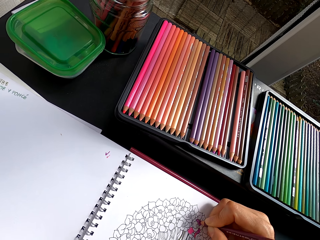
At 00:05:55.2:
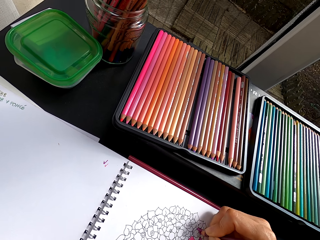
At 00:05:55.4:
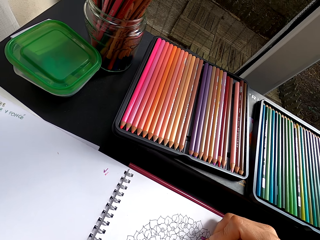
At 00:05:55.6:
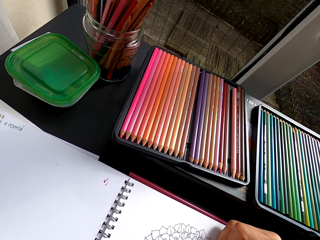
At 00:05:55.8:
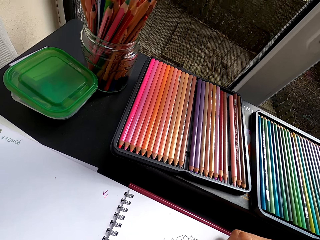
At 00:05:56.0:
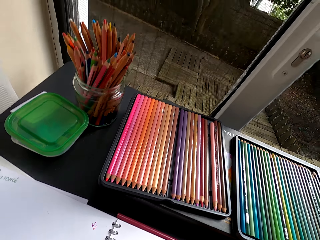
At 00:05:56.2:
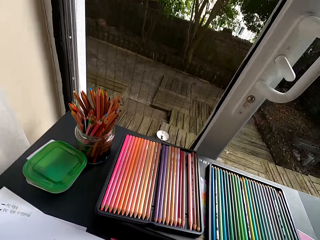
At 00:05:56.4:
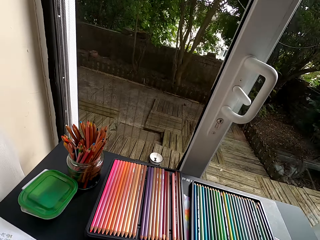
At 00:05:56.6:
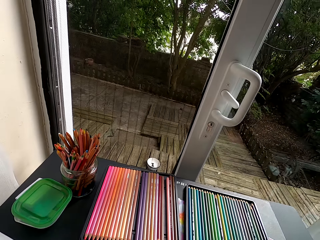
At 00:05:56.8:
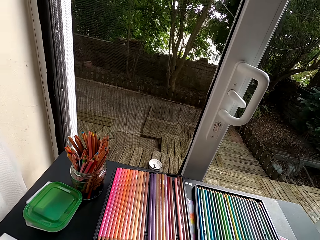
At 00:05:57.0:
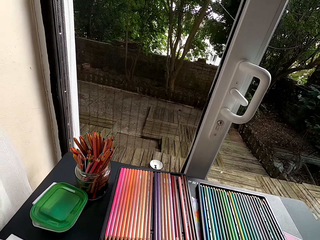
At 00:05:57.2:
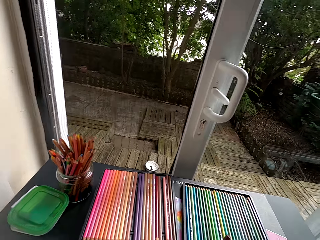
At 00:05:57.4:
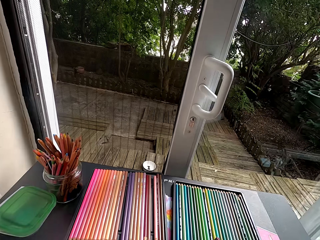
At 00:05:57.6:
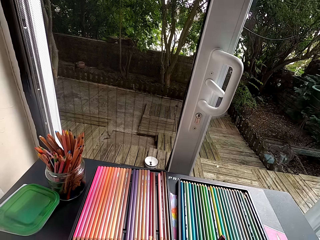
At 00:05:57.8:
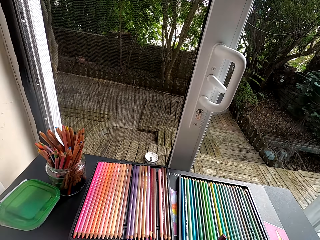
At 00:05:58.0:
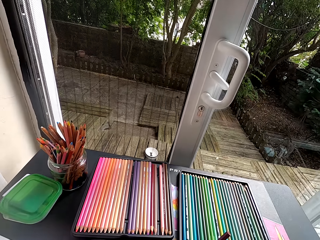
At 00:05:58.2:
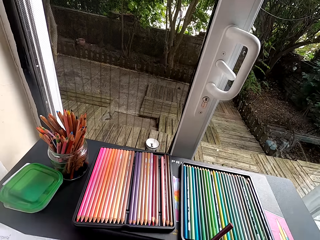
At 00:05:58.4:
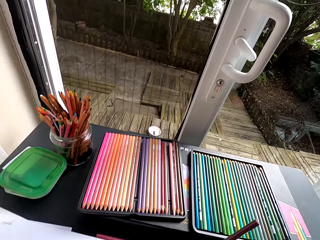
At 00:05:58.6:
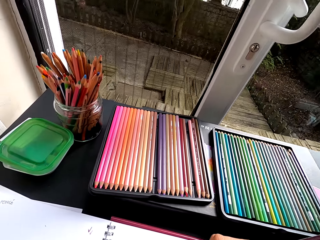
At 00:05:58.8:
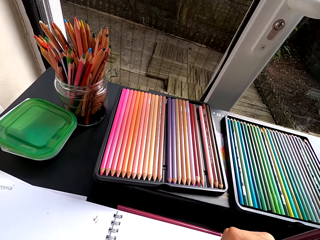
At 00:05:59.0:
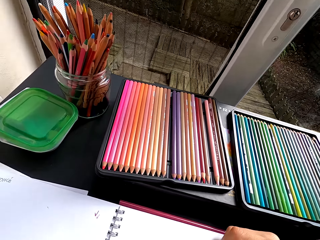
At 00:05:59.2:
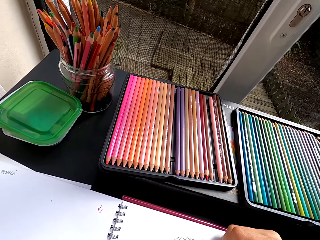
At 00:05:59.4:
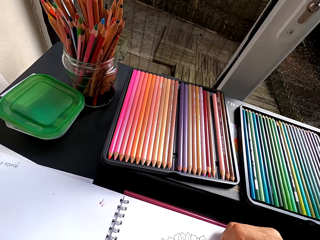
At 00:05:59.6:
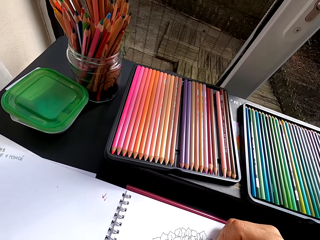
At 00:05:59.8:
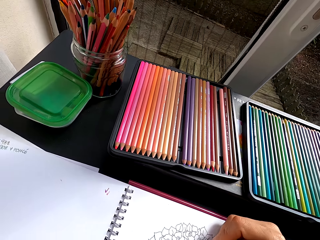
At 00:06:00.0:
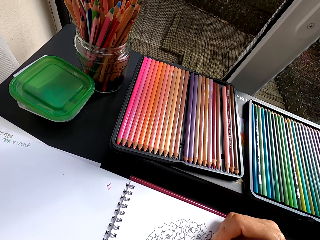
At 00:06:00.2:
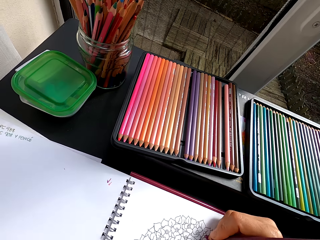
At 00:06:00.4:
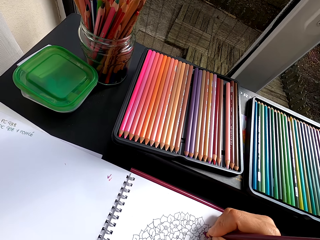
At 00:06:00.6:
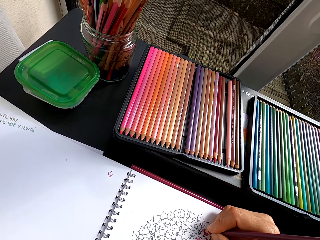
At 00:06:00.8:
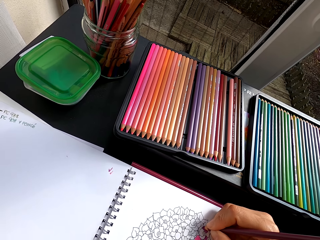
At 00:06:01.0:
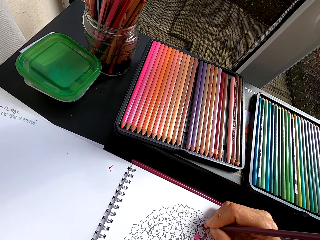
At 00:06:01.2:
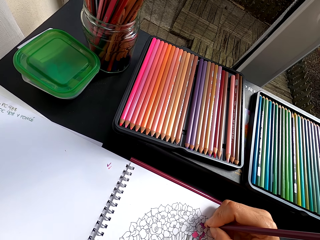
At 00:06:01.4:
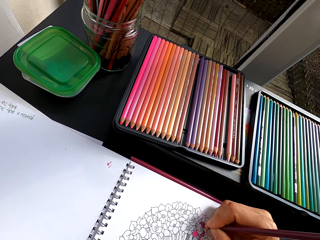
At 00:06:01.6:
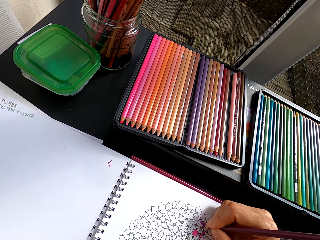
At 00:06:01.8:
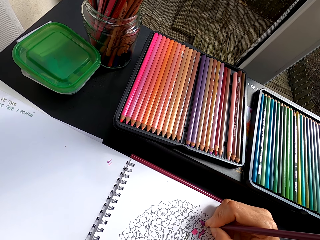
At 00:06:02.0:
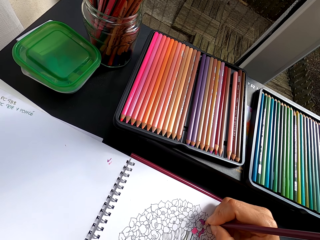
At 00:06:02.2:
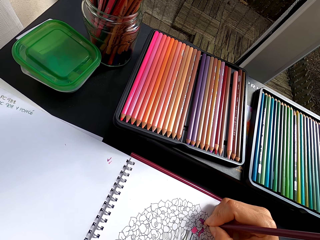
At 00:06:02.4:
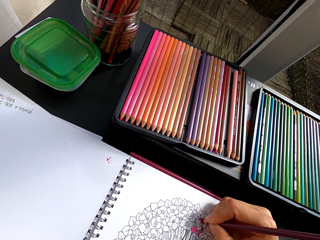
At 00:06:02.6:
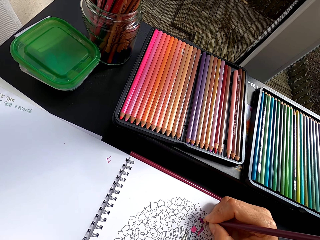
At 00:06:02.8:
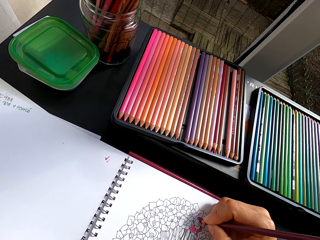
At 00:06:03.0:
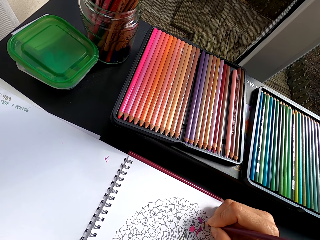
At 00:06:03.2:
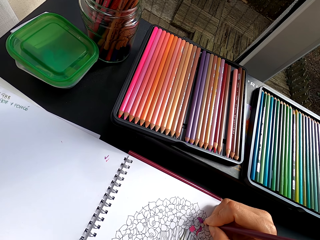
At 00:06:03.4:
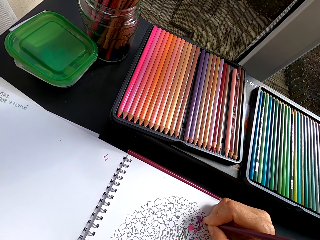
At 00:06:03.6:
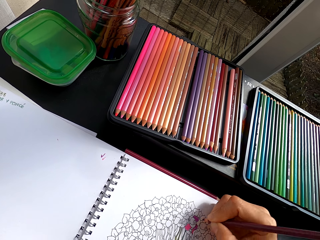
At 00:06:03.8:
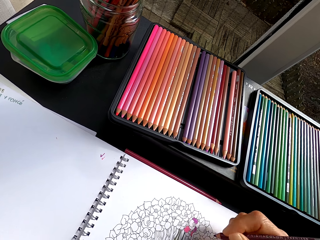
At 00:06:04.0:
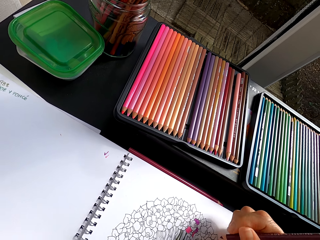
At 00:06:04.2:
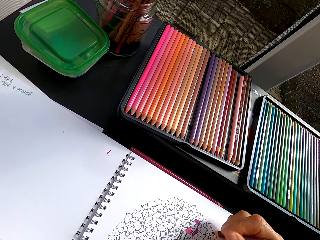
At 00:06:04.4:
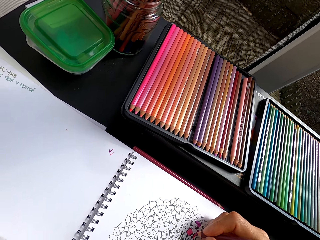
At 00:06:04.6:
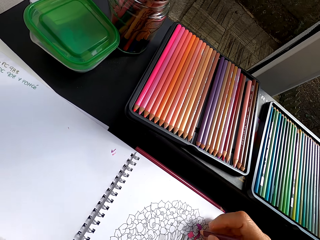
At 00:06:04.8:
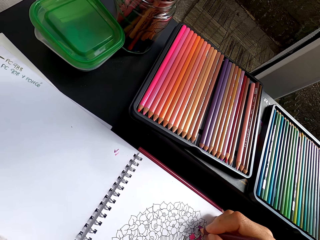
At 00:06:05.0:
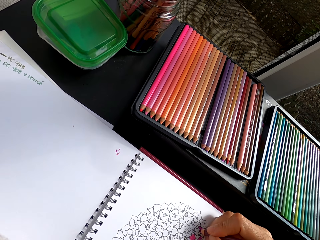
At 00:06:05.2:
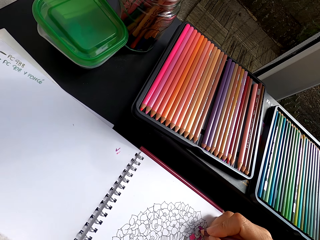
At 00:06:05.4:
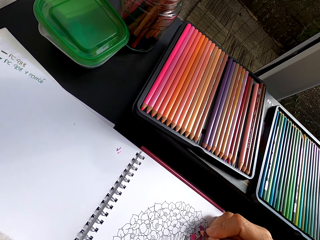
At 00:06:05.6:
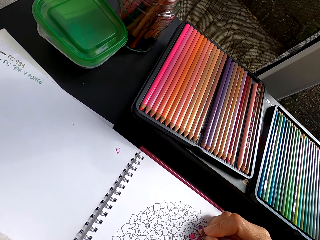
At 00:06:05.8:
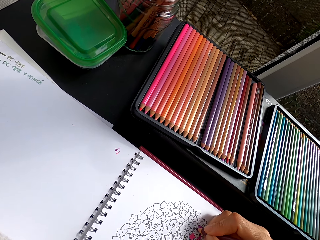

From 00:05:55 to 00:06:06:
The camera wearer looks around. They stare at the pencil crayons on the table. They color a drawing.

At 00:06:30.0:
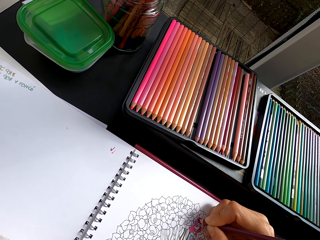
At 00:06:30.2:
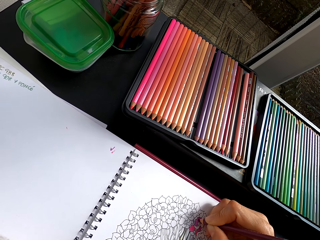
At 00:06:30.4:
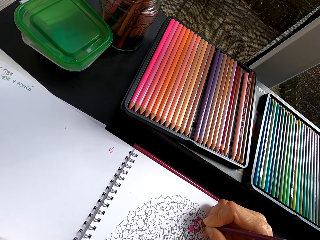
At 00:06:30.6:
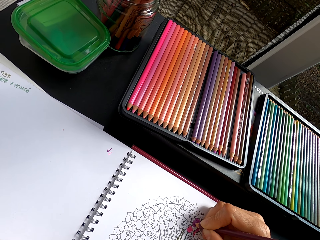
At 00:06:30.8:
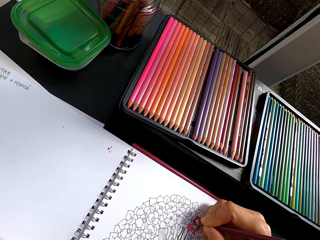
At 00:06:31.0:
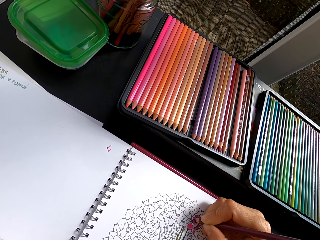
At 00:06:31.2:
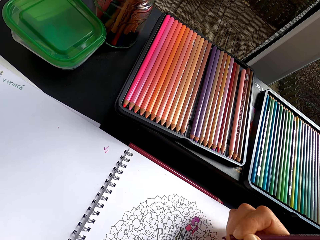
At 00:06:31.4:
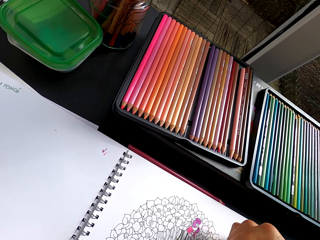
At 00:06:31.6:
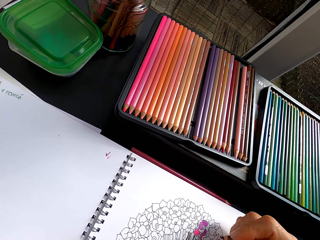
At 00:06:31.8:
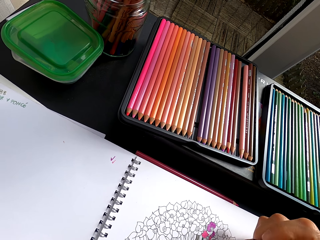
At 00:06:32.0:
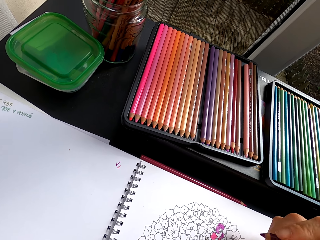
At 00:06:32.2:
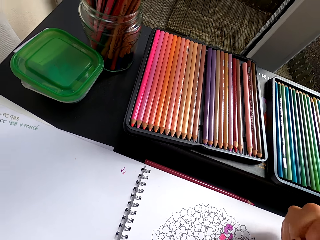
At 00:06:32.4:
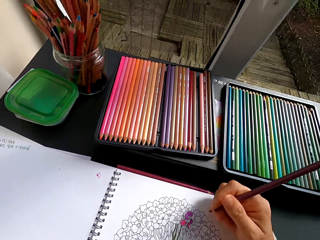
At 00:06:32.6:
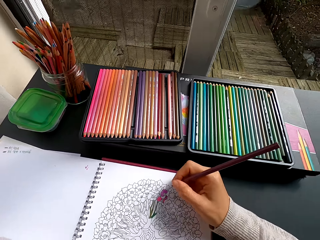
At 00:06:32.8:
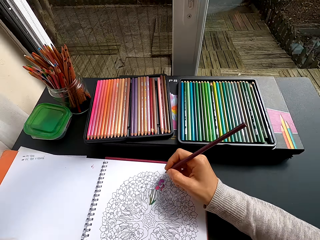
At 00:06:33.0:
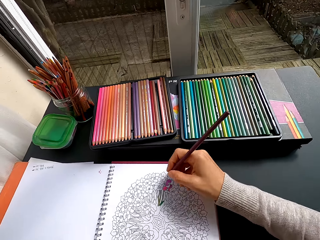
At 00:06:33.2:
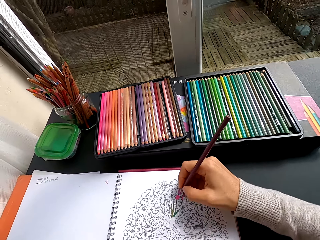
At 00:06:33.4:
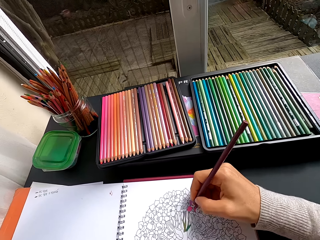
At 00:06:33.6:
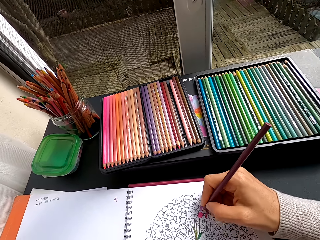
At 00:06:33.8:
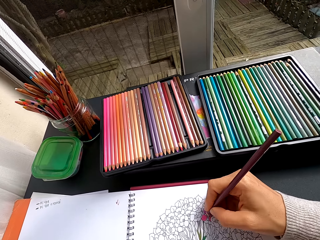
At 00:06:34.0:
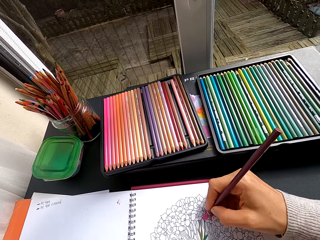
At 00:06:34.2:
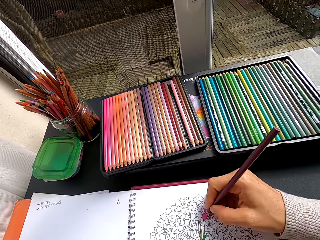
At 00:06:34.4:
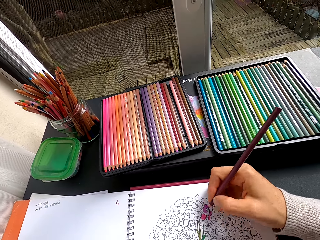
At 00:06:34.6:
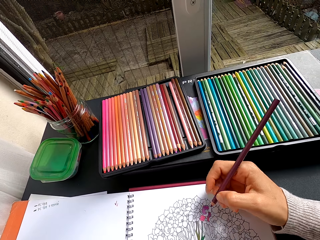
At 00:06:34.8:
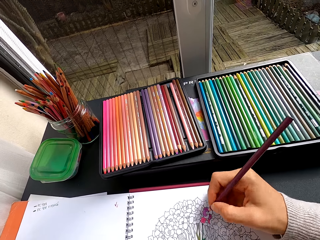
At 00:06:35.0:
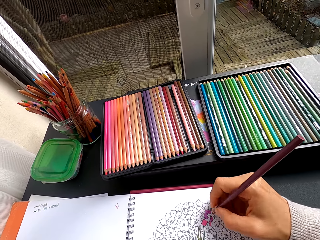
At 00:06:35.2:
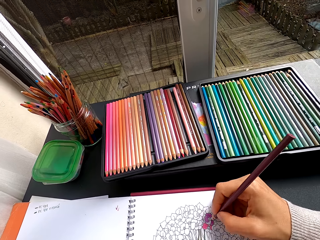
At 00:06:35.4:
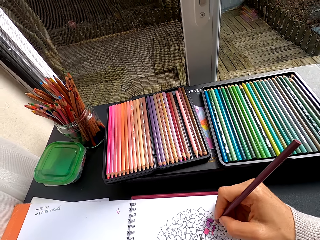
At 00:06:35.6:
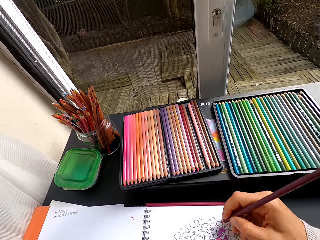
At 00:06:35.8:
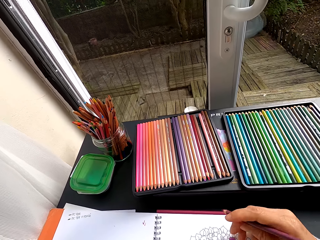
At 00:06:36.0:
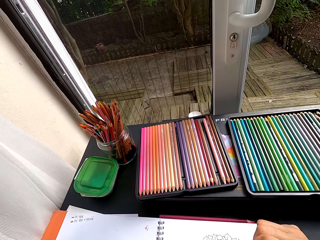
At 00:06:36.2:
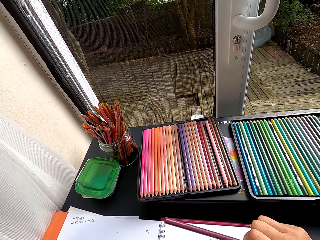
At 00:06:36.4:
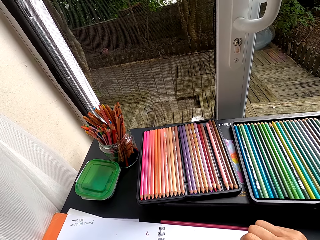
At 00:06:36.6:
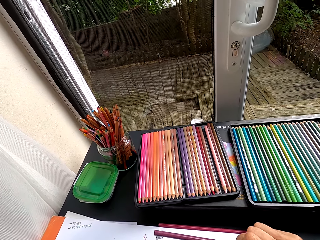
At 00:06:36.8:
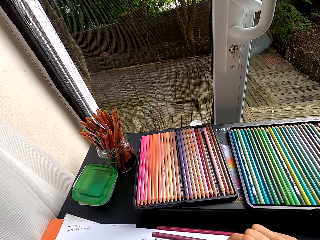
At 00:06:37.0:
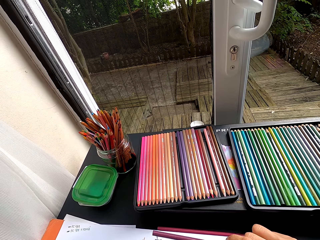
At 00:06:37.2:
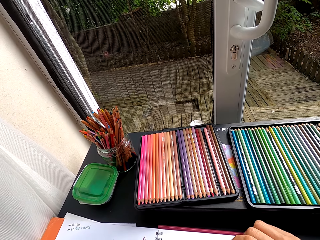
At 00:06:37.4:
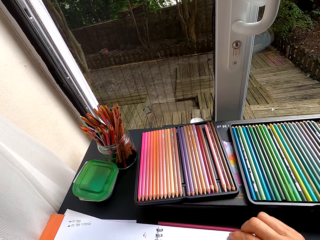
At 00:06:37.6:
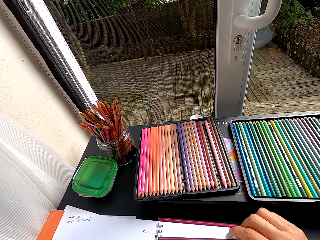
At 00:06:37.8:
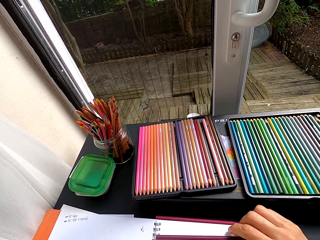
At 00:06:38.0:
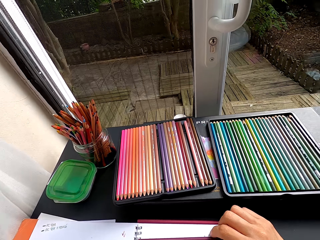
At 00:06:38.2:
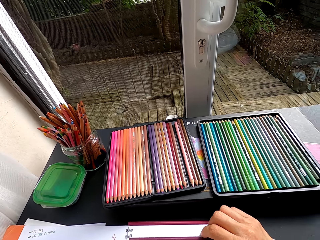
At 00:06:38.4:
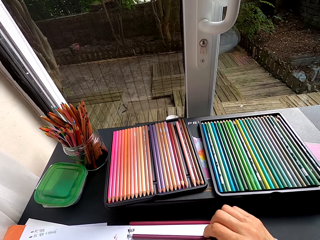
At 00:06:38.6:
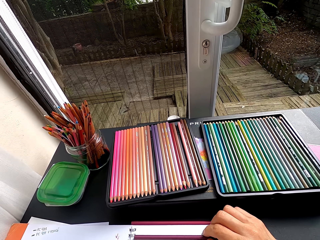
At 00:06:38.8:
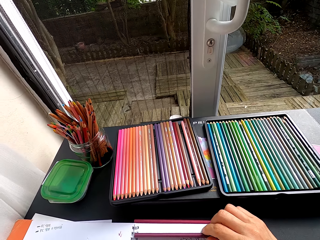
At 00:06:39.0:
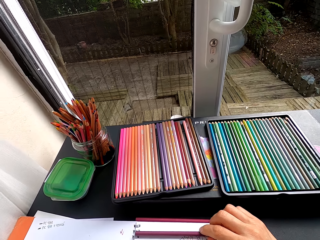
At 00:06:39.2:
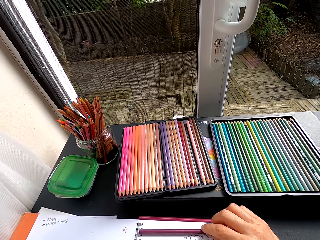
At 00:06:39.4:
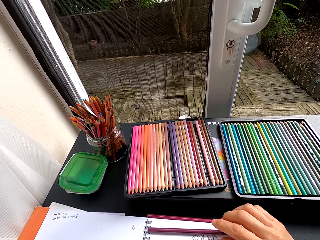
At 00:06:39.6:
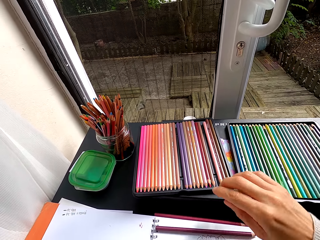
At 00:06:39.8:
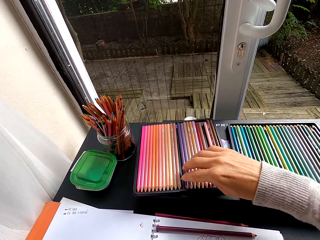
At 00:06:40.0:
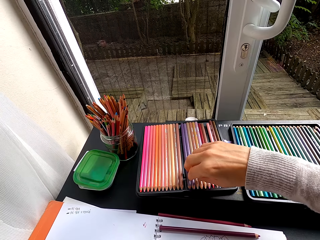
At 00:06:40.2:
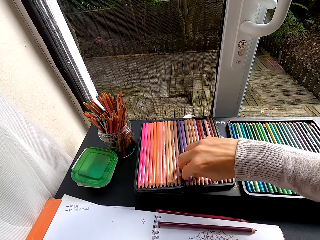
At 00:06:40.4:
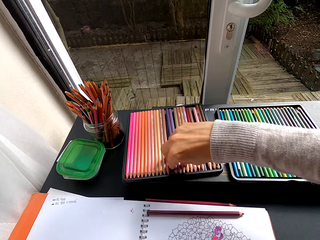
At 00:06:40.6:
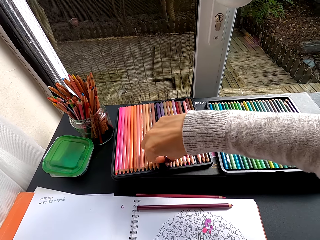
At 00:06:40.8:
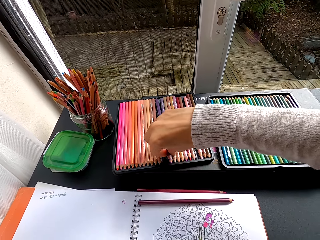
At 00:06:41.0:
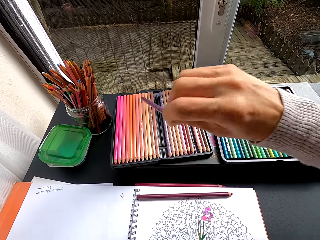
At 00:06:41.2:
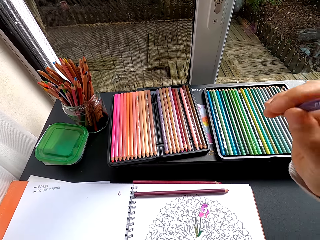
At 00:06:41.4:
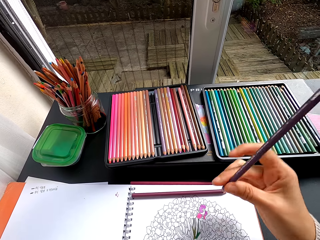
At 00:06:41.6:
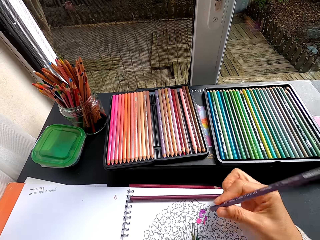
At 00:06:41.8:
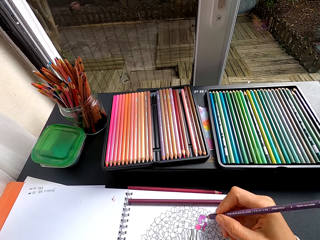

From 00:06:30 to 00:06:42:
The camera wearer raises the crayon pencil. They color a picture. They raise the crayon pencil. They stare at the pencil crayons on the table. They pick up a pencil crayon from the table.
